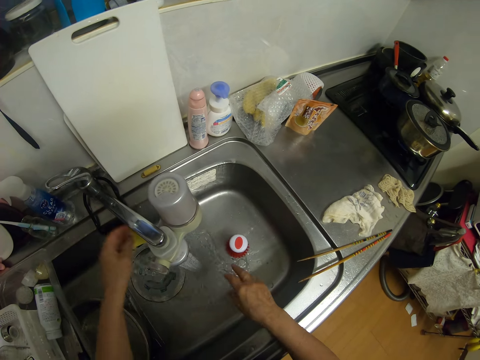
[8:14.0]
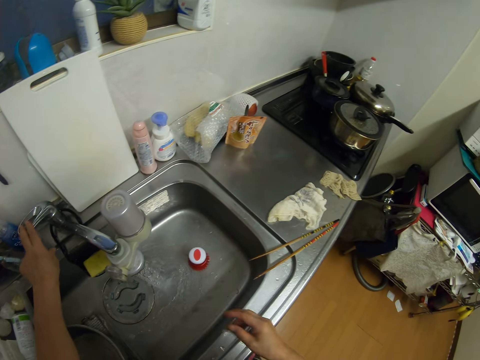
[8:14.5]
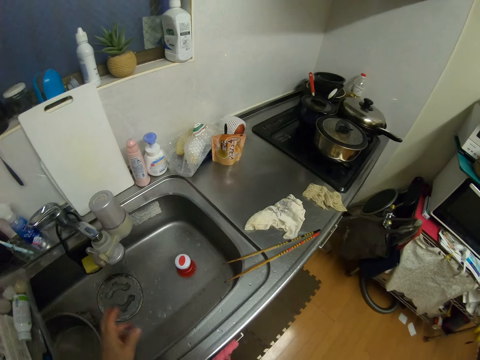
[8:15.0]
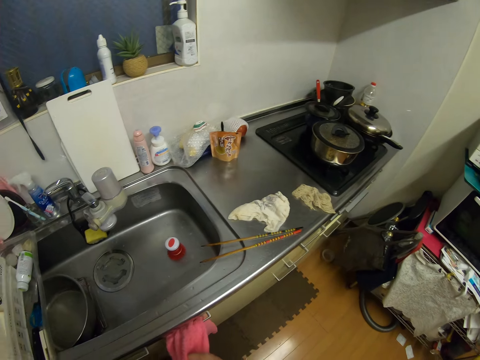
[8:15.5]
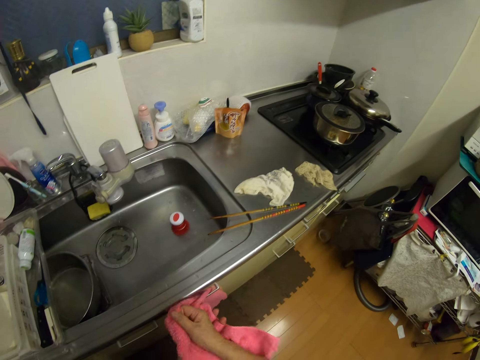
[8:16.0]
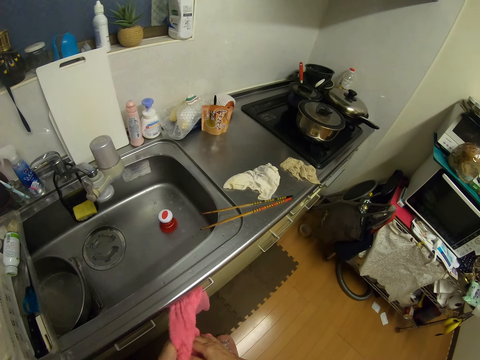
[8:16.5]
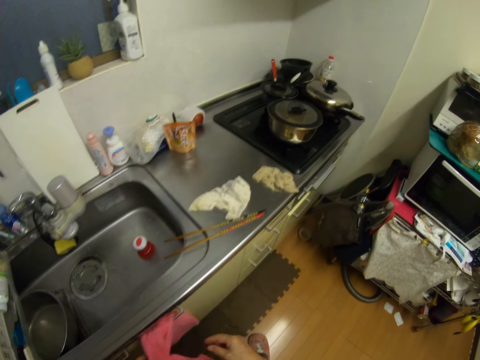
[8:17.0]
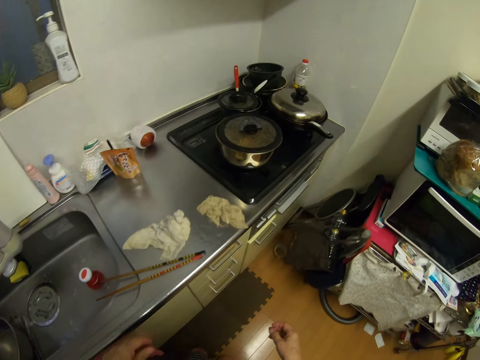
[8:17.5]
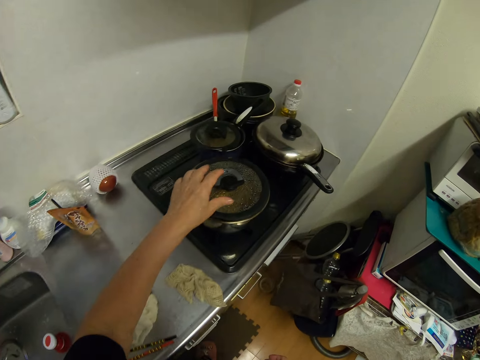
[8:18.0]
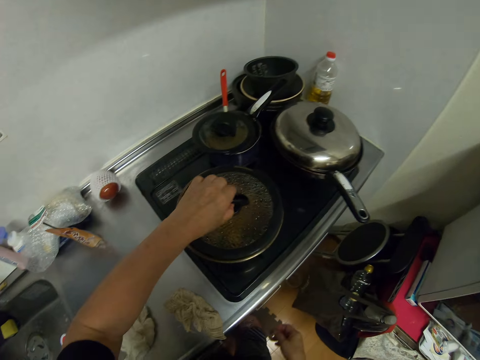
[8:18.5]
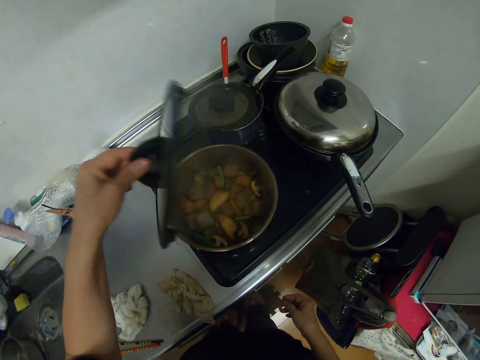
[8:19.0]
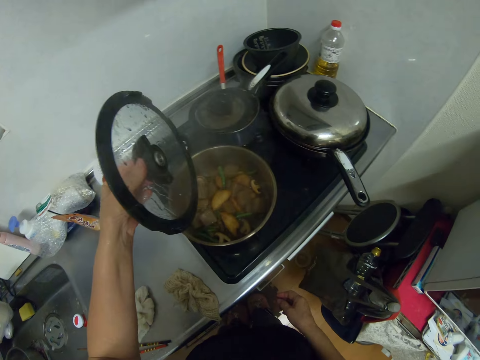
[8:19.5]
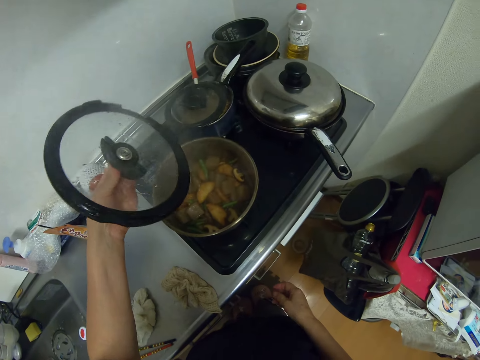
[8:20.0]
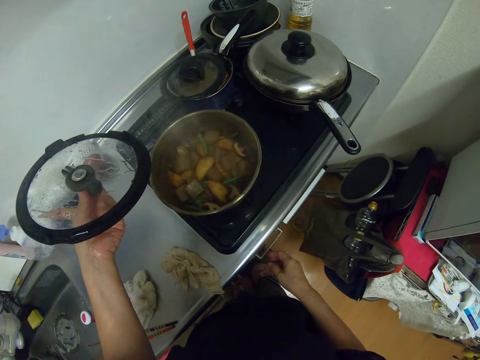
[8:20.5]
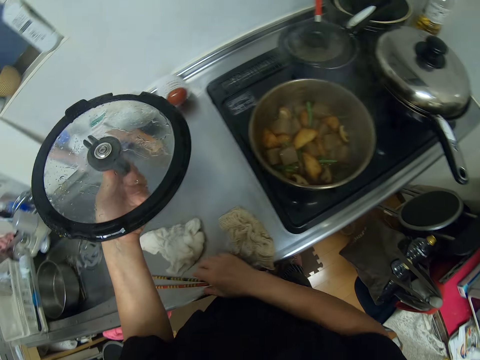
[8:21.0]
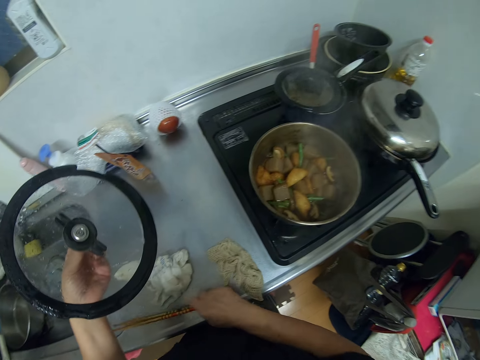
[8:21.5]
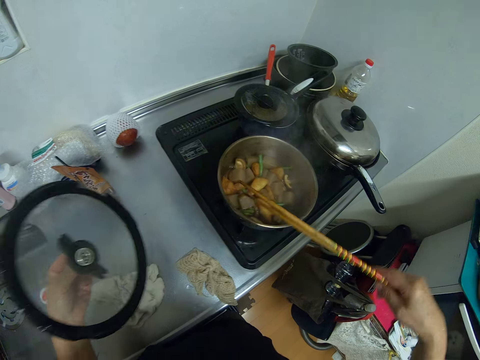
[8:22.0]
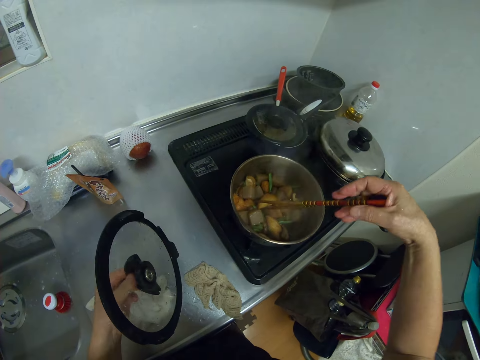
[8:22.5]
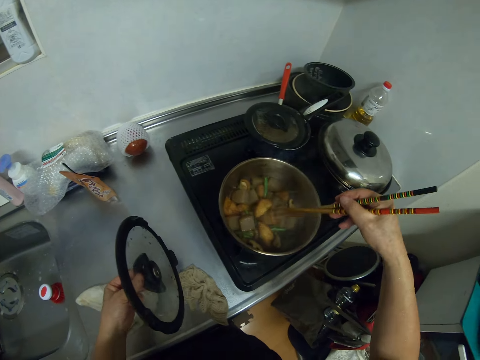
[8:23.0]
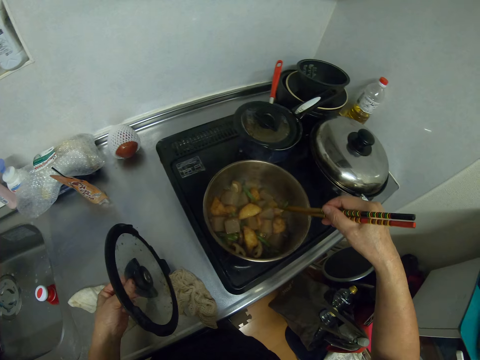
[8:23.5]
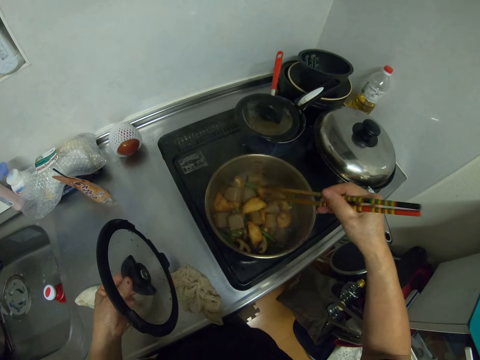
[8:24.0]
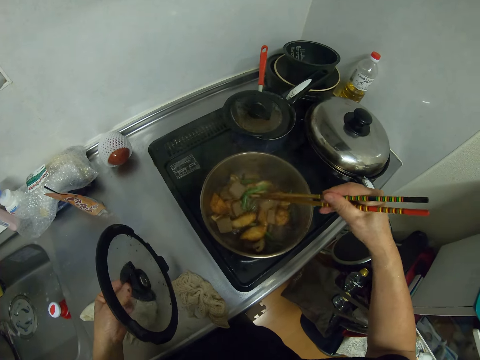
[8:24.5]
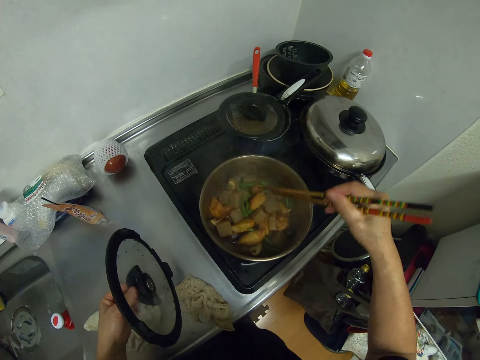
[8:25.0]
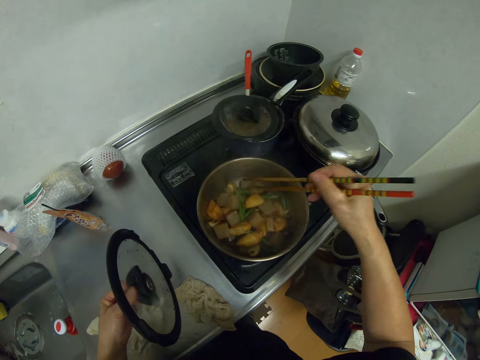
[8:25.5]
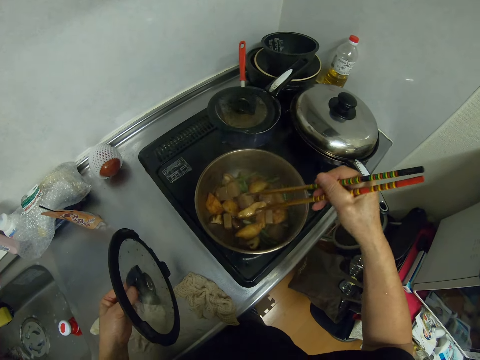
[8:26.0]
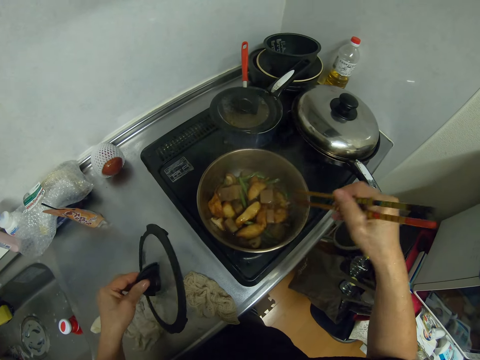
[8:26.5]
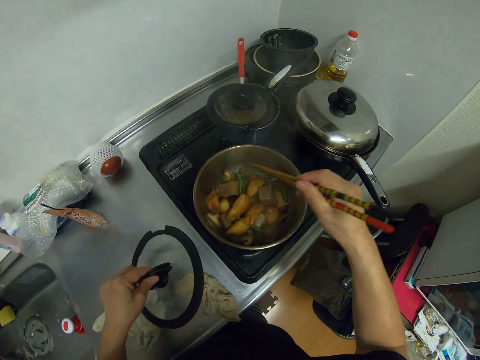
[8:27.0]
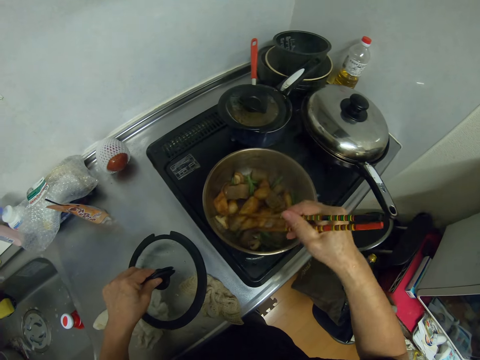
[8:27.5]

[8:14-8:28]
The camera wearer closes the water tap. They wipe the hands with the towel. They open the cover of the pot. They pick up the chopsticks. They stir the meat in the pot with the chopsticks.

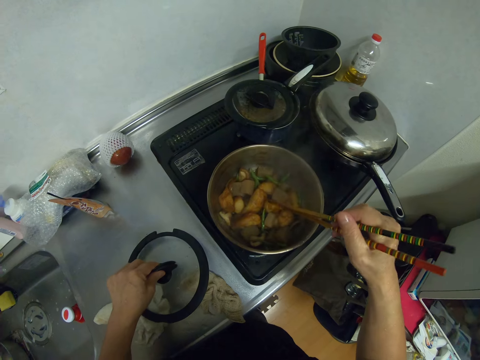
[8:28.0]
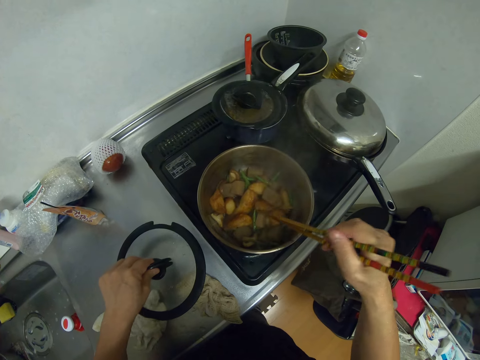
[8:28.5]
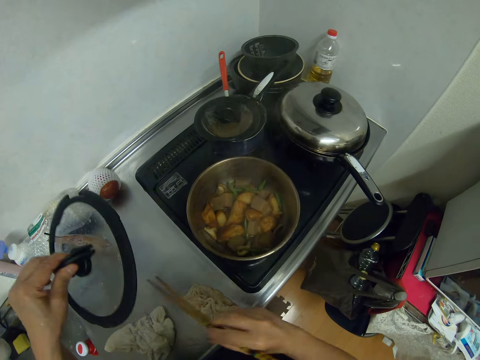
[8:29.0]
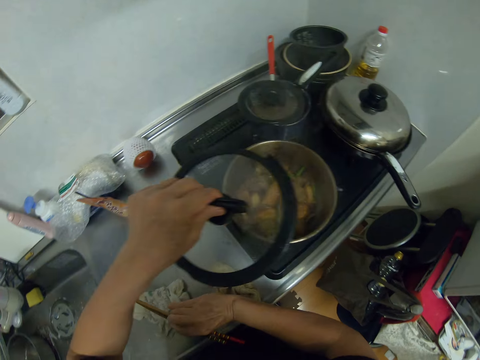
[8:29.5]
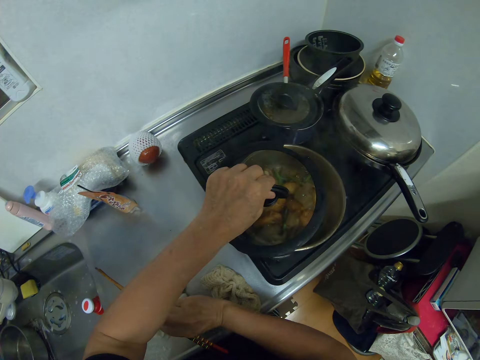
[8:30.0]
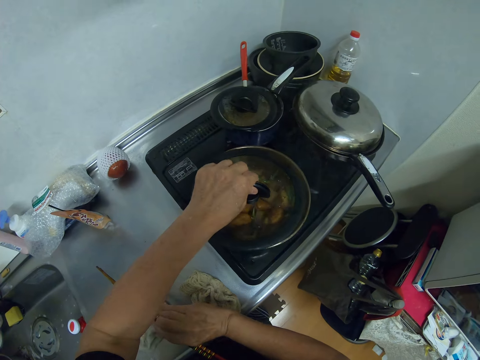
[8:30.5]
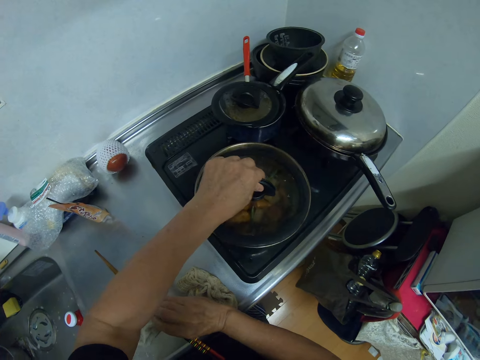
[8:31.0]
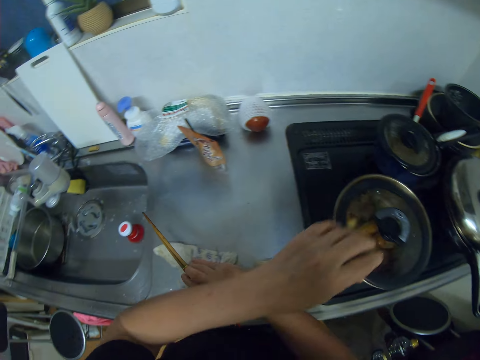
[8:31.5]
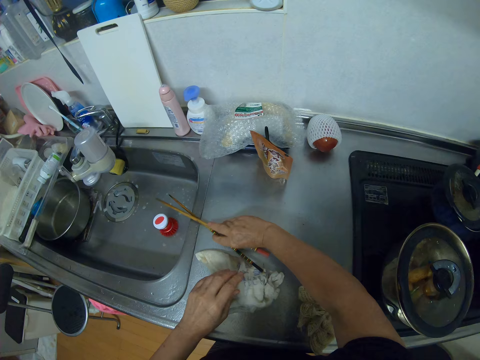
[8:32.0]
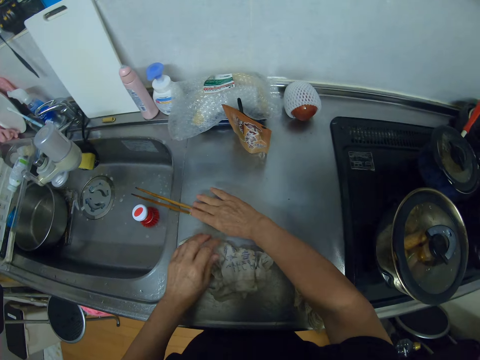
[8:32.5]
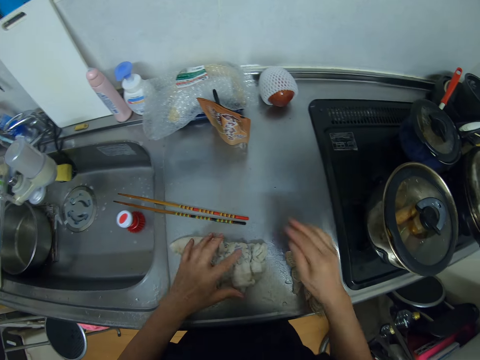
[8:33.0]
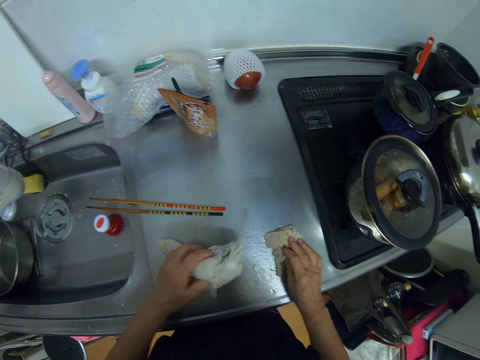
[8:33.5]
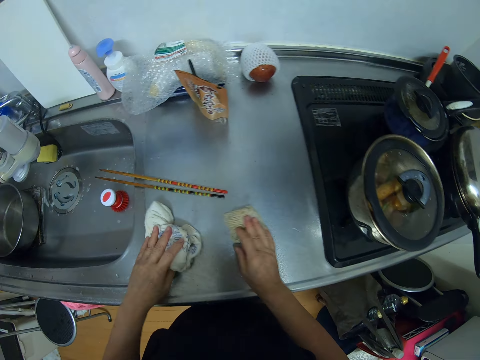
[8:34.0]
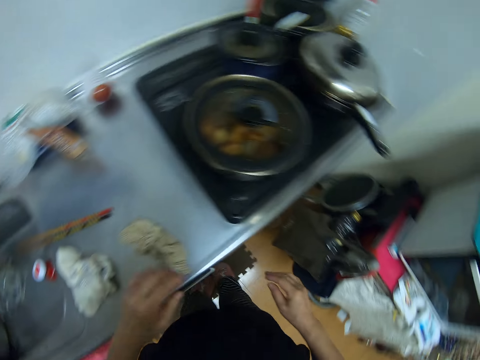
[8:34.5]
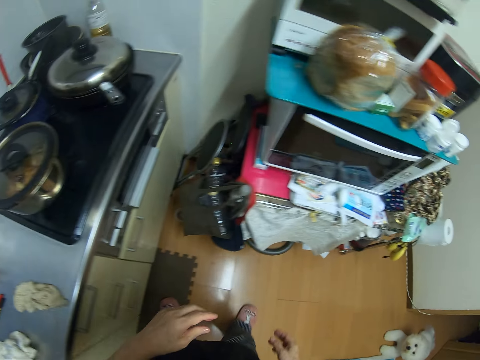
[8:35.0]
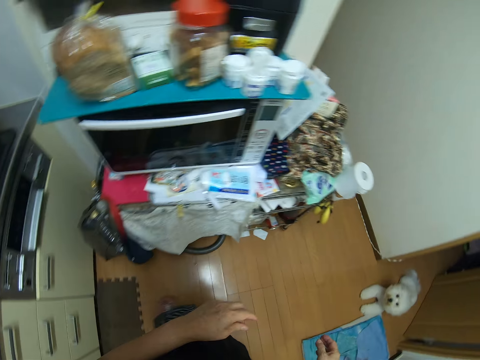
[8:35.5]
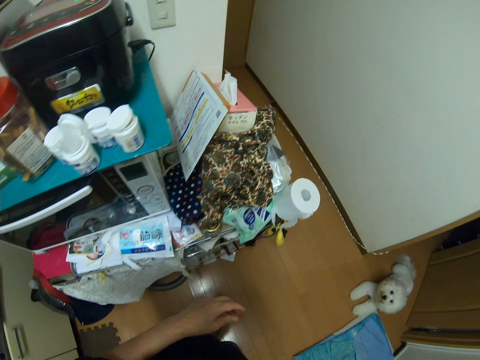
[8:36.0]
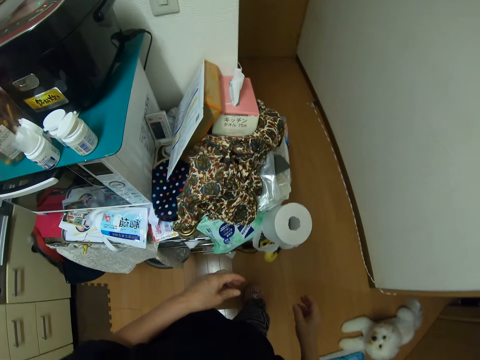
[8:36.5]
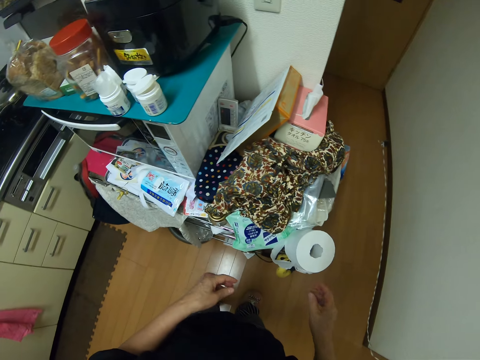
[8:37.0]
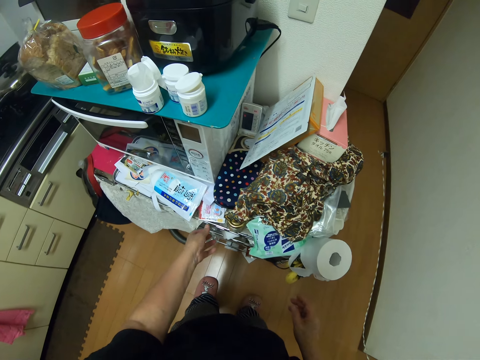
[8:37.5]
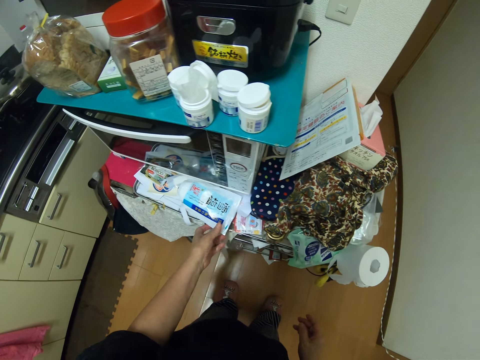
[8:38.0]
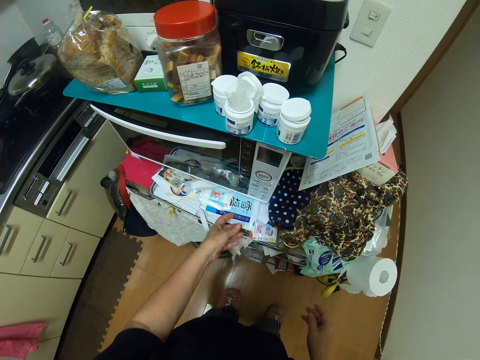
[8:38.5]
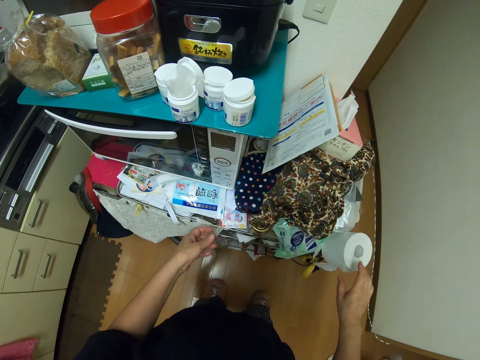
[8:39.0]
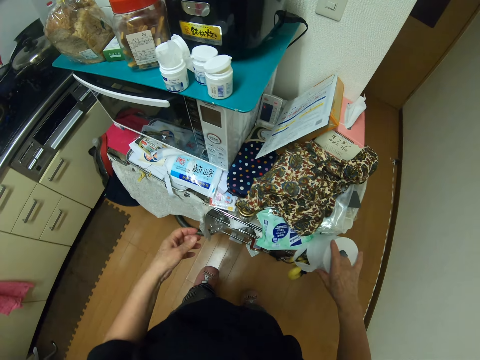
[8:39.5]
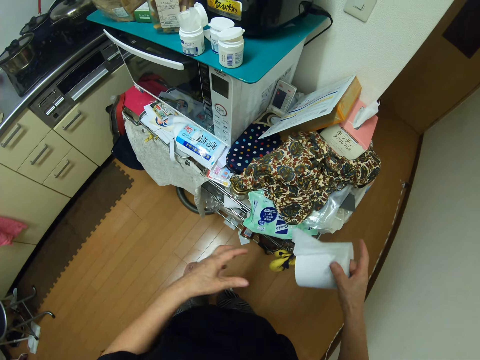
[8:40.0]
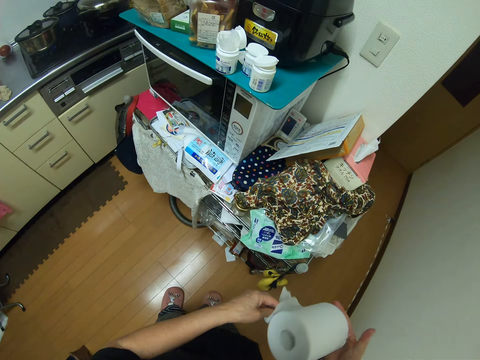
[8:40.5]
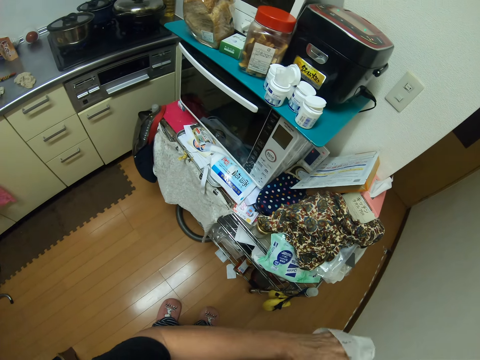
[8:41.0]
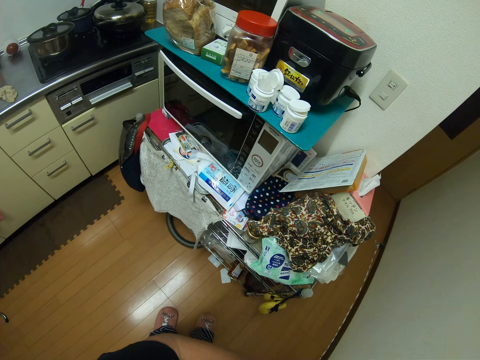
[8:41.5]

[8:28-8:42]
The camera wearer closes the pot with the pot cover. He drops the chopsticks on the kitchen cabinet. He touches the napkin on the kitchen cabinet. He pushes the pieces of cloths aside. He walks towards a microwave. He picks a toilet roll from the shelf. He rolls out some toilet paper in his hands.
